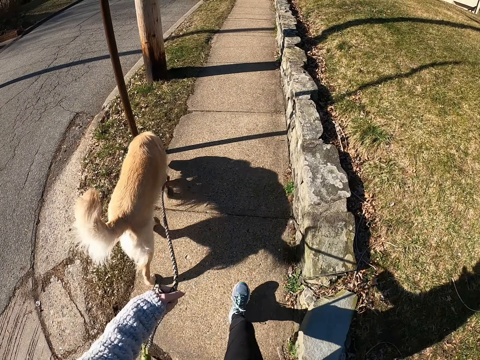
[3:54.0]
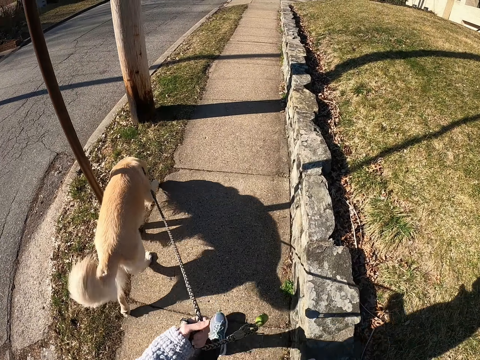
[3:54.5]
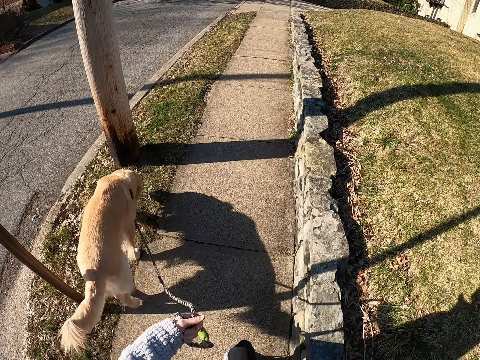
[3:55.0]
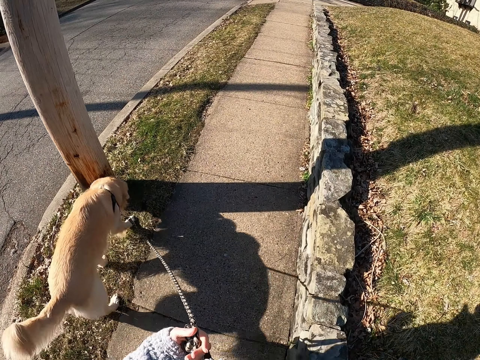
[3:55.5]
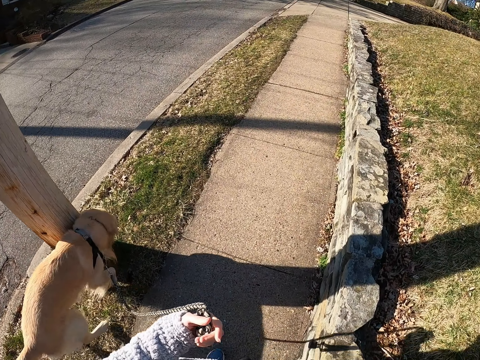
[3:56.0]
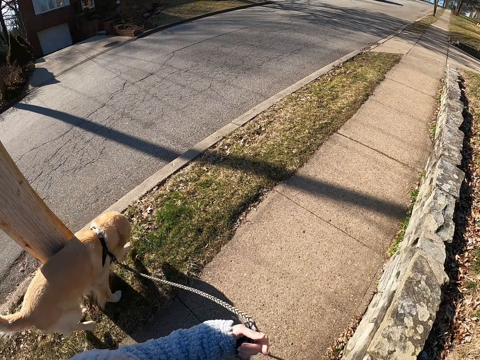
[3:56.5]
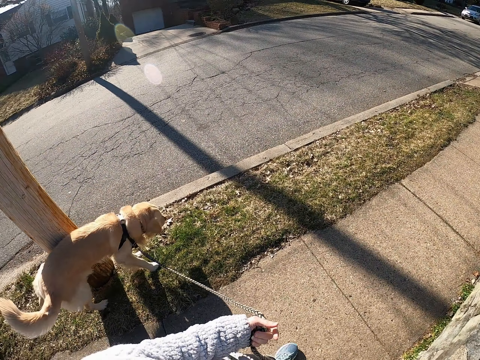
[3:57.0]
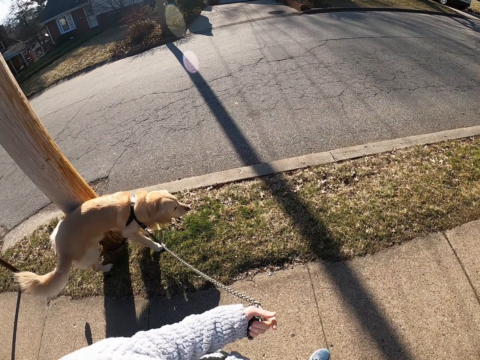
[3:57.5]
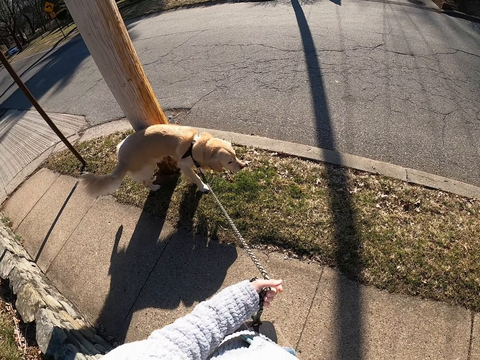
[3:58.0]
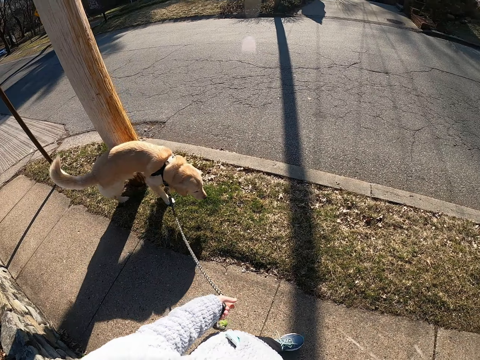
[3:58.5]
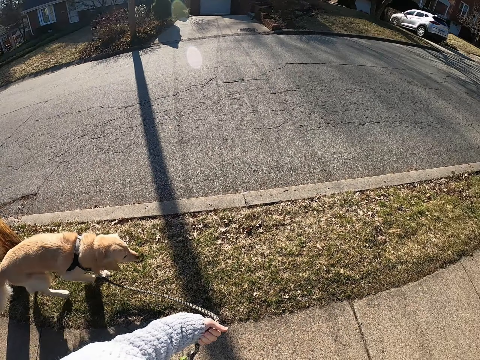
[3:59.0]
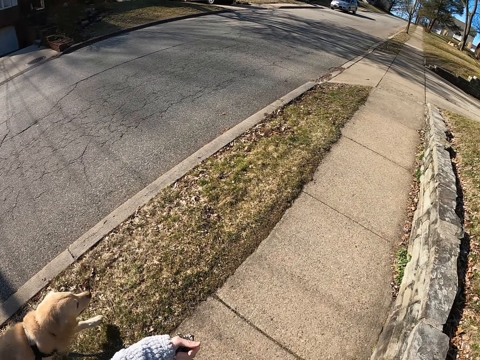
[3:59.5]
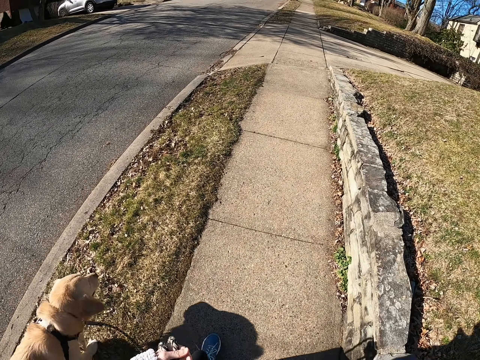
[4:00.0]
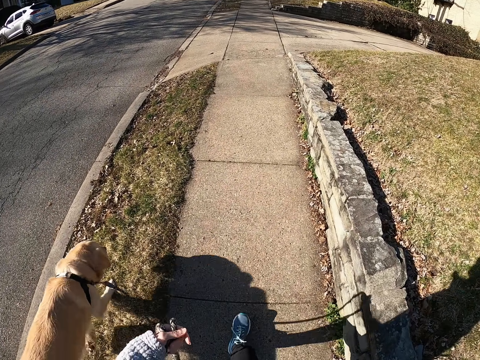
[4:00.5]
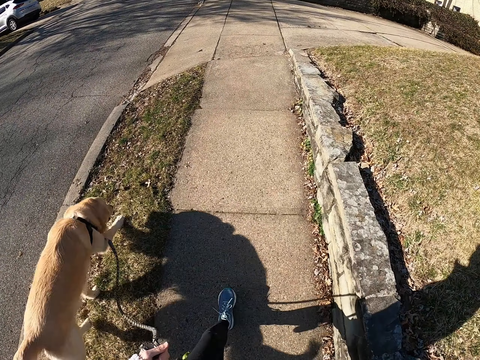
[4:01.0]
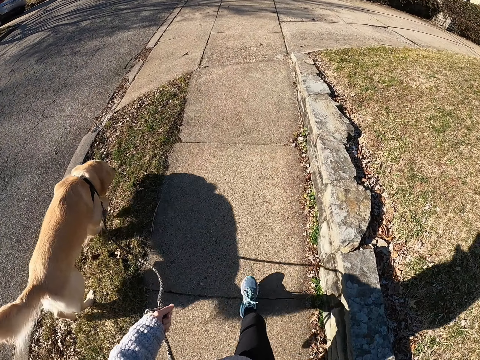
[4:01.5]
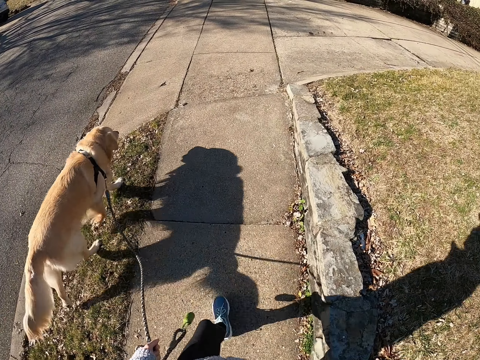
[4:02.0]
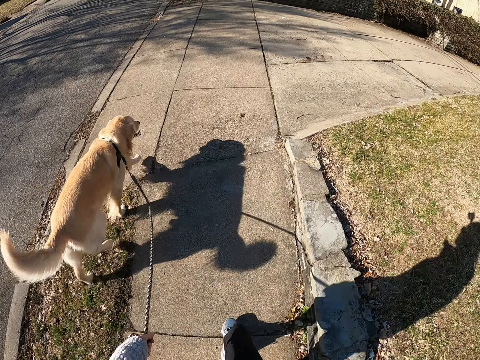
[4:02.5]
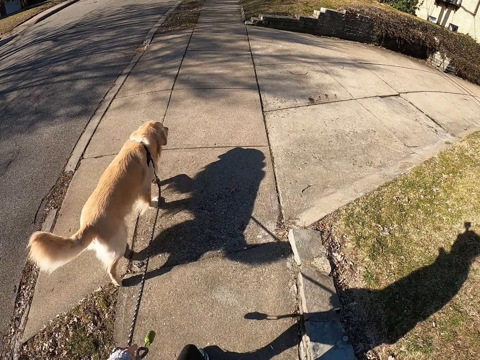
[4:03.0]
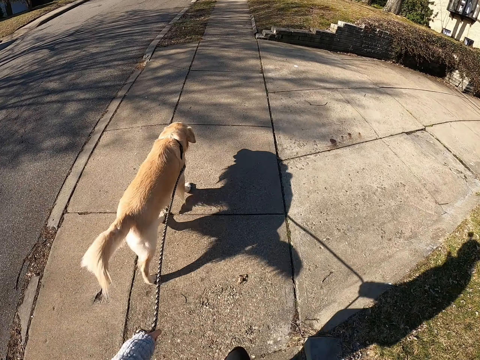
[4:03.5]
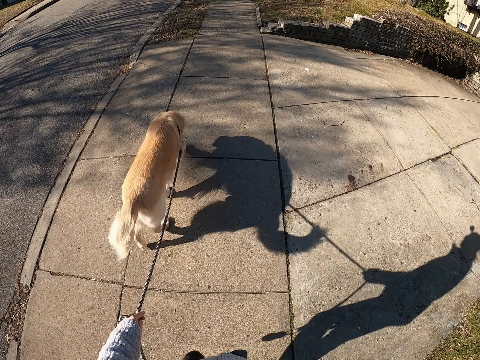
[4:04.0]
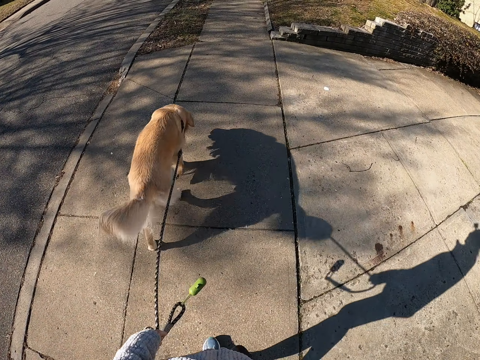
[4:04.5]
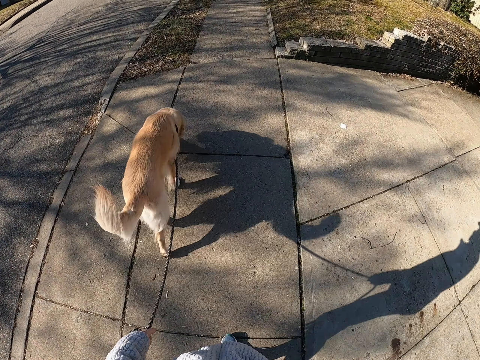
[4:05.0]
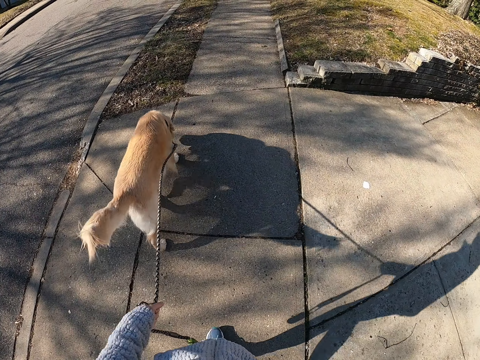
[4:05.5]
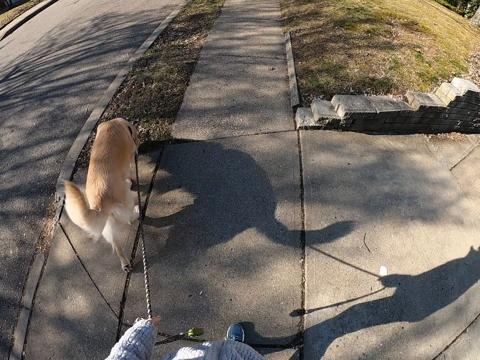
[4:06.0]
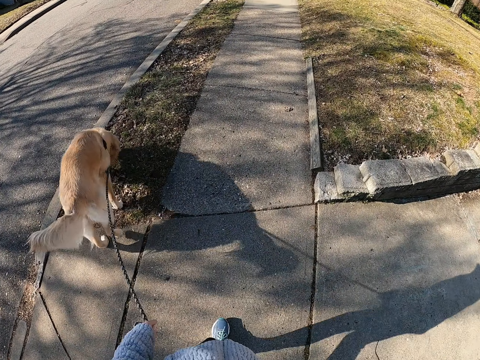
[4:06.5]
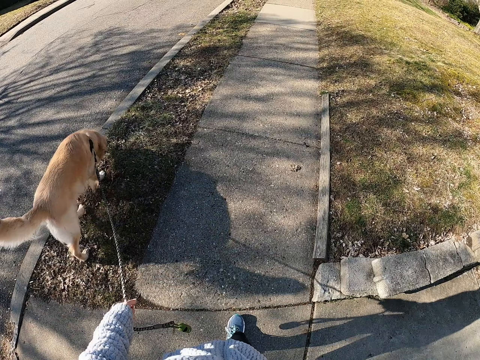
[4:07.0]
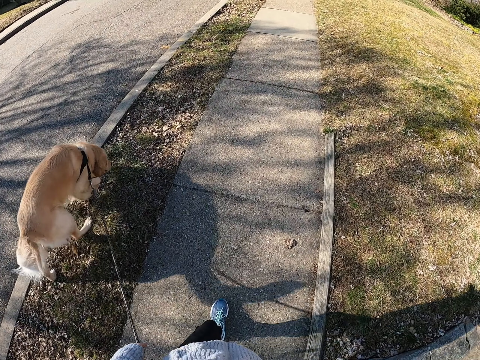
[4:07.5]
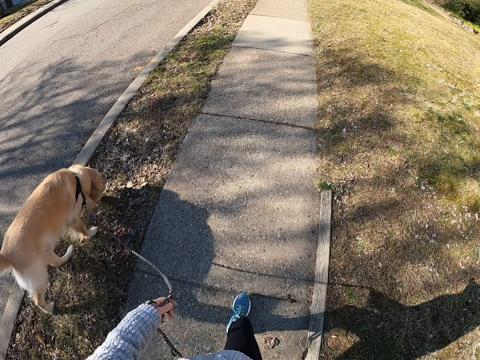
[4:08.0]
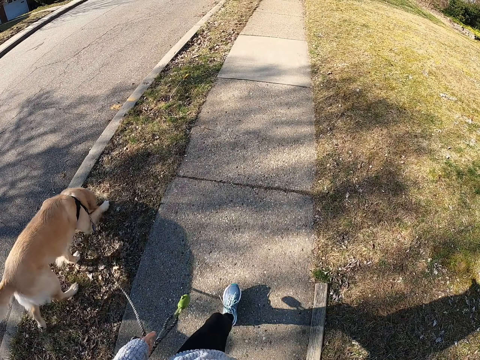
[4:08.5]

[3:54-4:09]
The camera wearer stands on the road with the dog. They walk on the road with the dog.

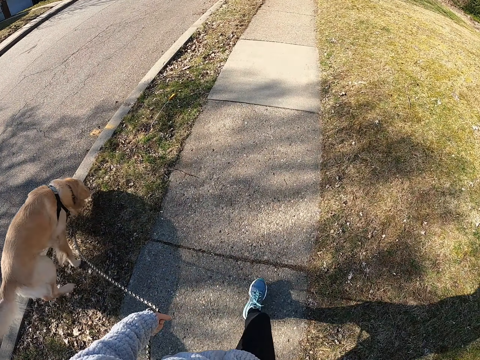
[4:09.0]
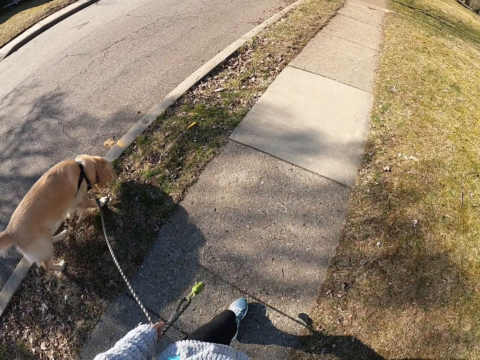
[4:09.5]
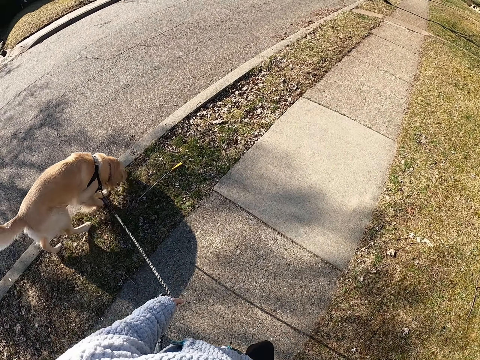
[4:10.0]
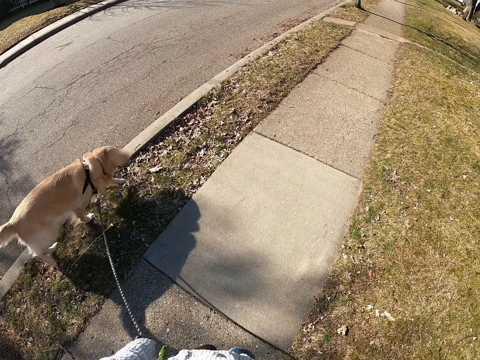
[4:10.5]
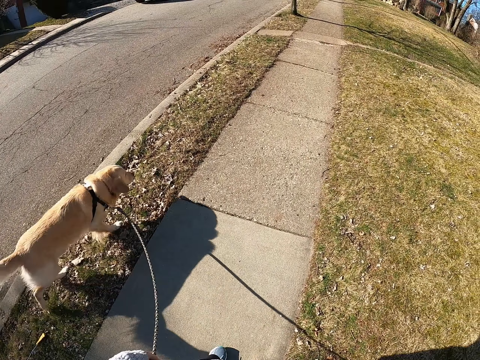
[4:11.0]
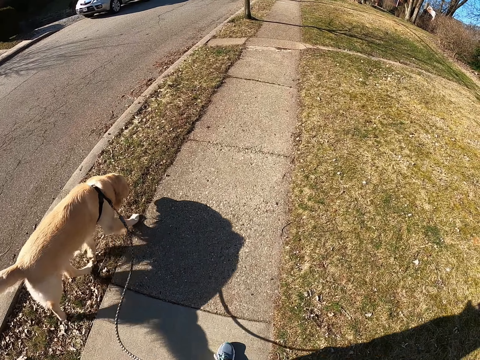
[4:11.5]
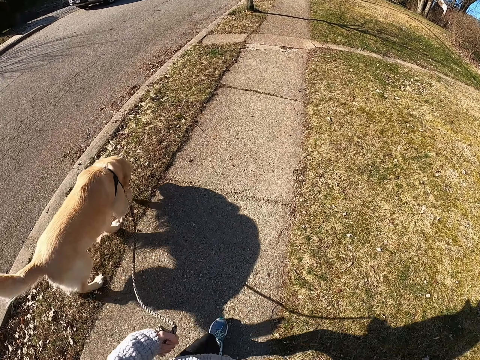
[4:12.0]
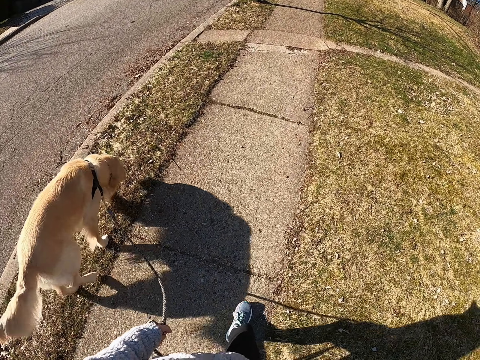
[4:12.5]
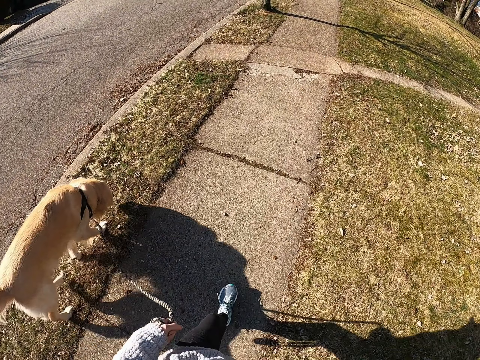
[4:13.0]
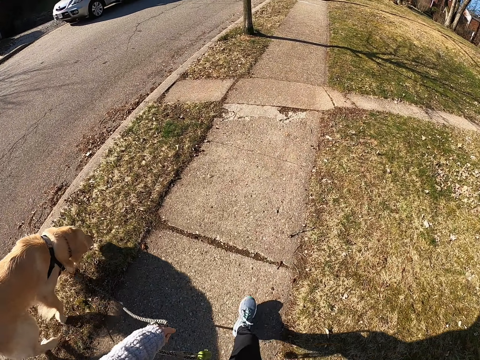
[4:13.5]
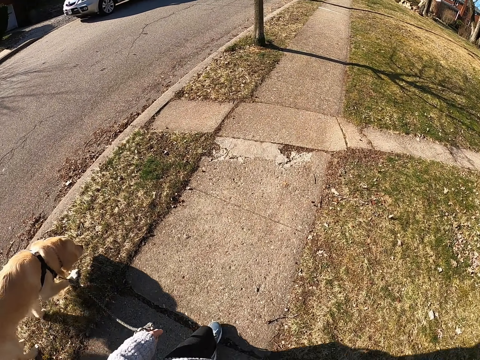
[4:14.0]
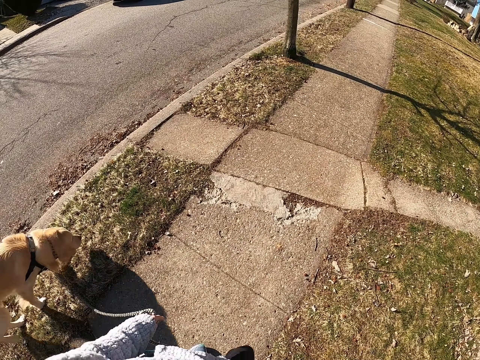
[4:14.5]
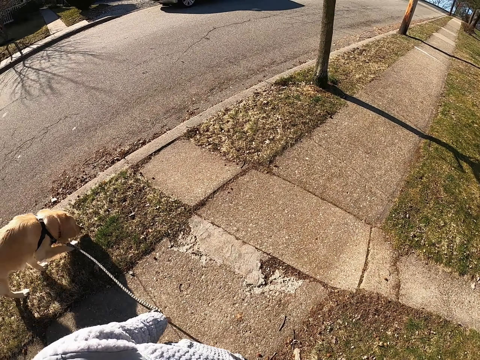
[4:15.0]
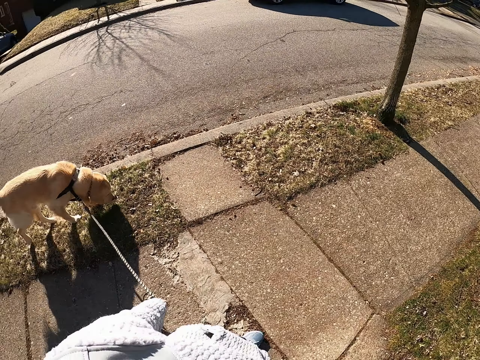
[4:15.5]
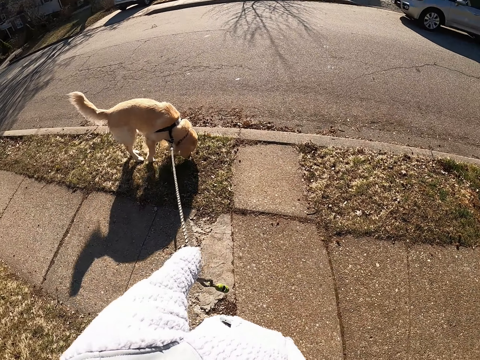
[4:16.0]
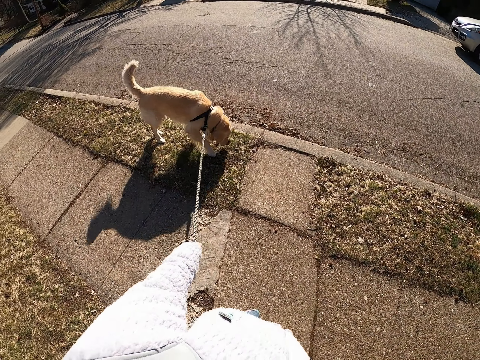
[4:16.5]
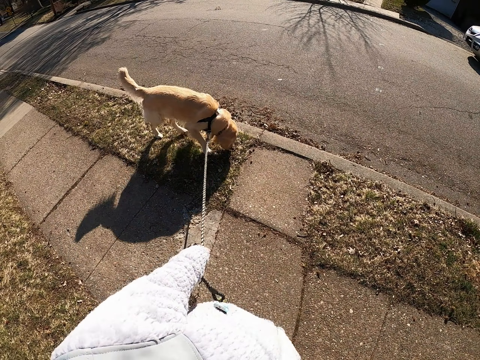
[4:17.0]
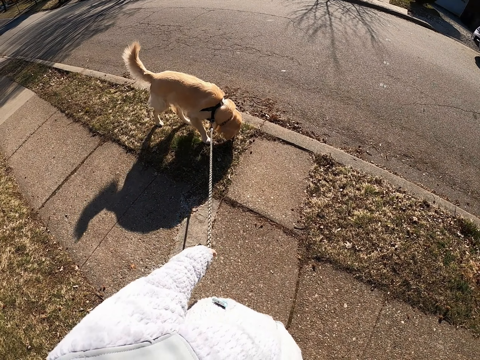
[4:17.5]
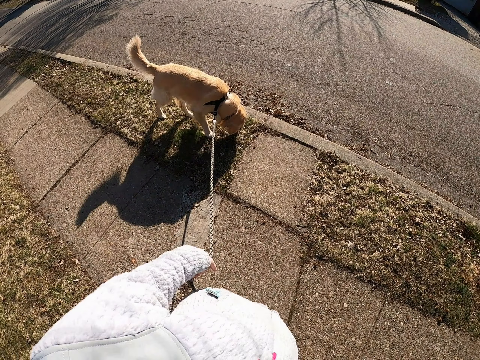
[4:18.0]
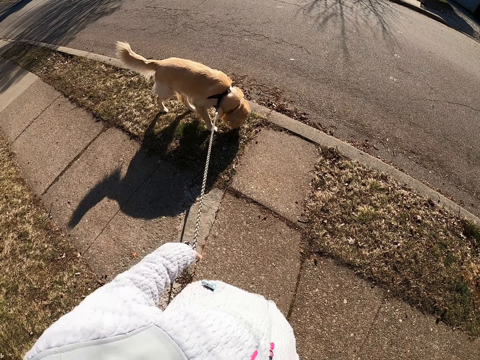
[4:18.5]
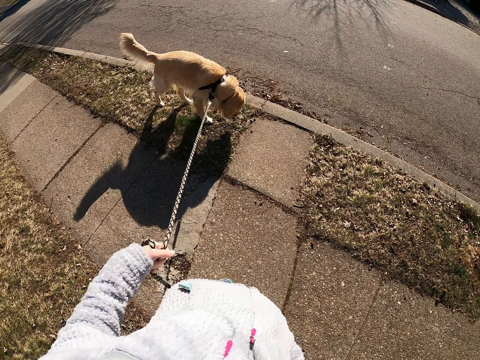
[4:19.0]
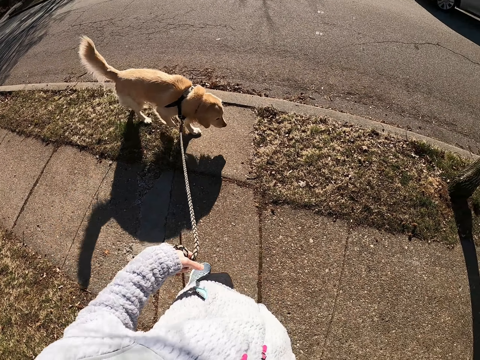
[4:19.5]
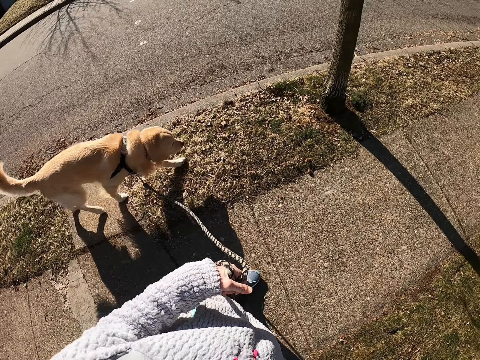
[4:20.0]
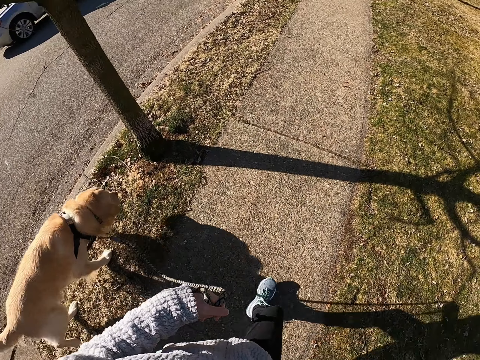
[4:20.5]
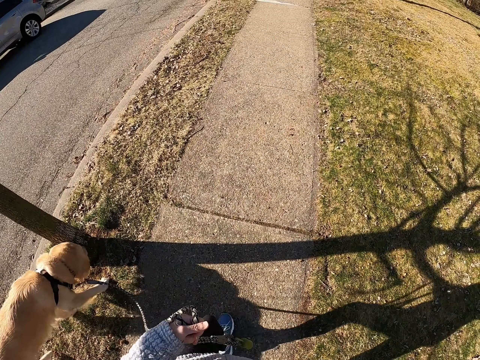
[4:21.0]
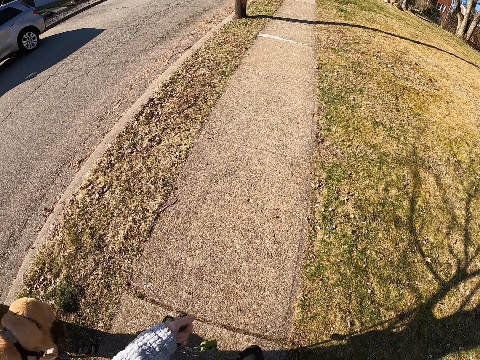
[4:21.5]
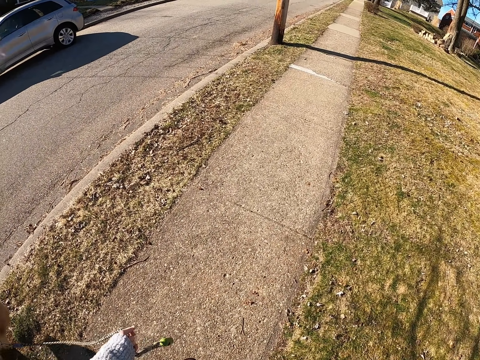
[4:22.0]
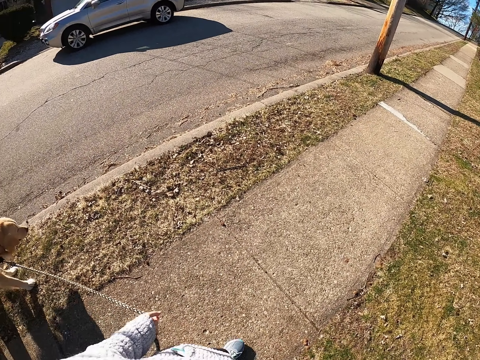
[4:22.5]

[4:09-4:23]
The camera wearer looks at the dog. They stand on the road with the dog. They pull the dog leash. They walk on the road with the dog.
